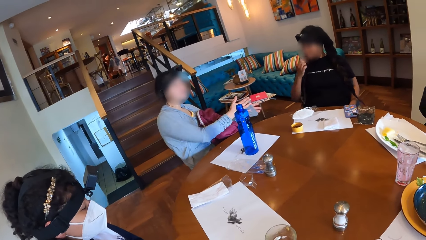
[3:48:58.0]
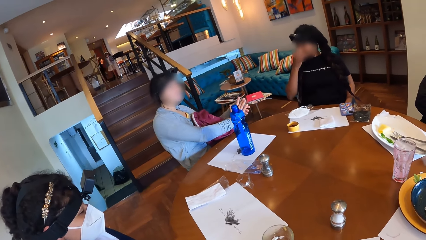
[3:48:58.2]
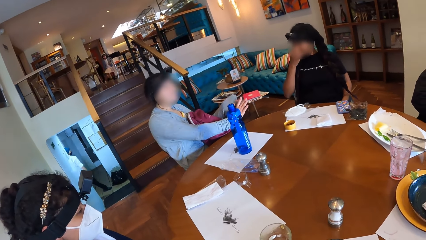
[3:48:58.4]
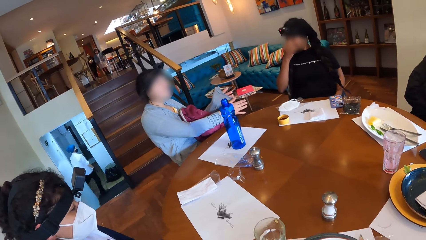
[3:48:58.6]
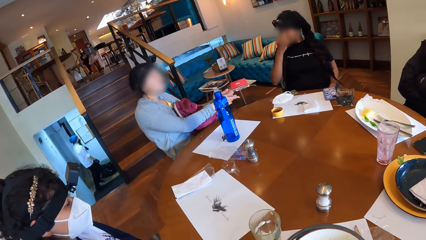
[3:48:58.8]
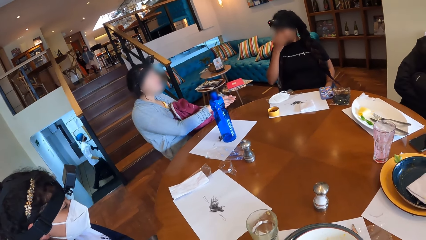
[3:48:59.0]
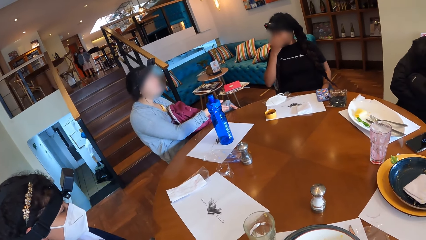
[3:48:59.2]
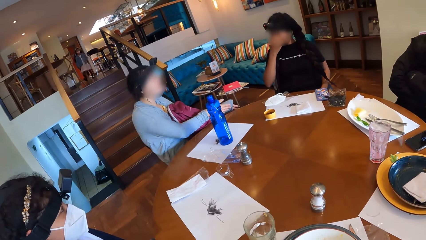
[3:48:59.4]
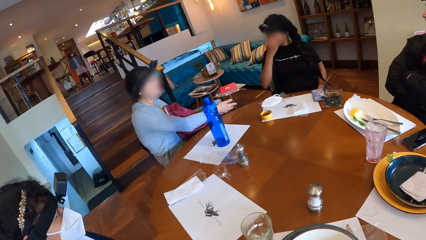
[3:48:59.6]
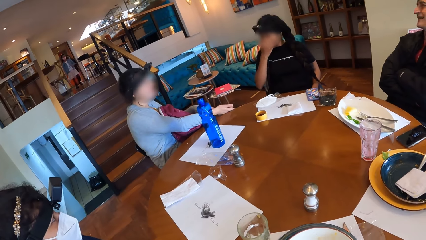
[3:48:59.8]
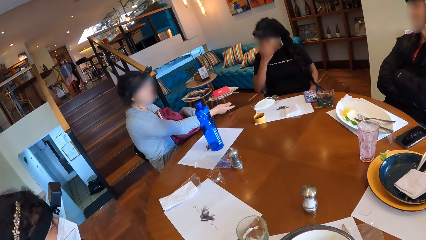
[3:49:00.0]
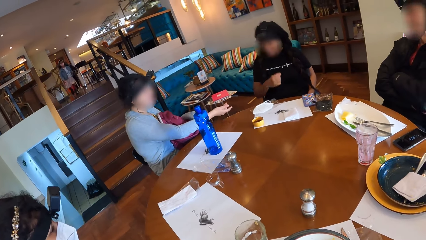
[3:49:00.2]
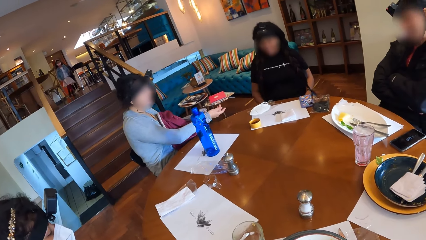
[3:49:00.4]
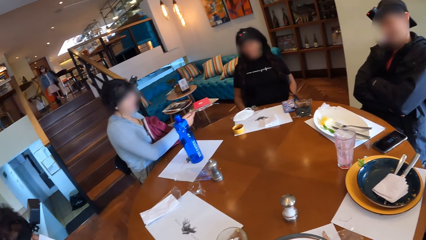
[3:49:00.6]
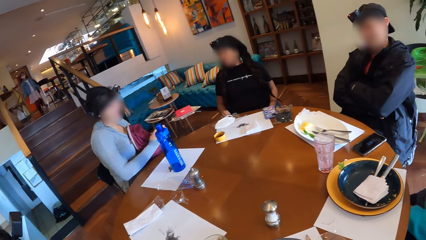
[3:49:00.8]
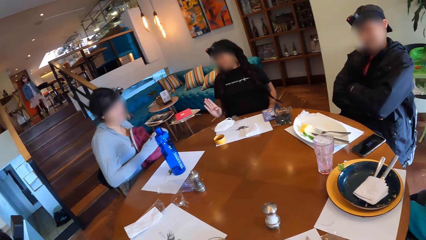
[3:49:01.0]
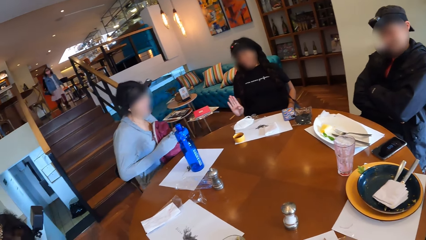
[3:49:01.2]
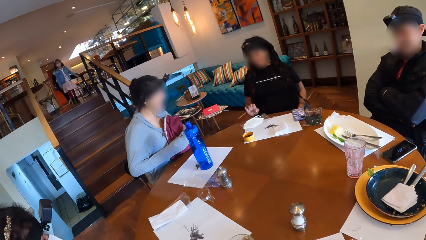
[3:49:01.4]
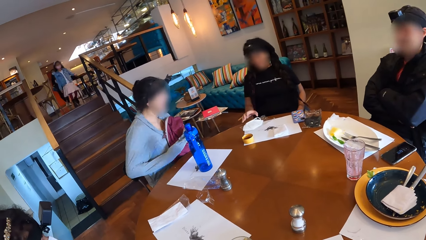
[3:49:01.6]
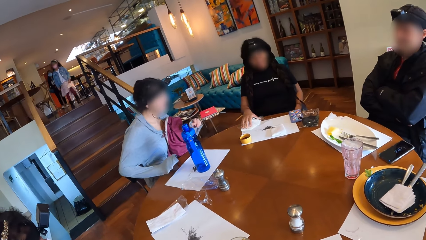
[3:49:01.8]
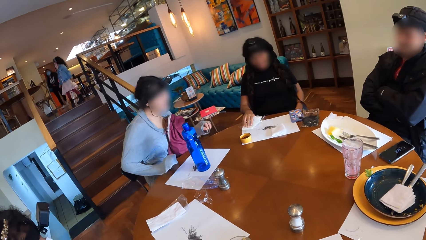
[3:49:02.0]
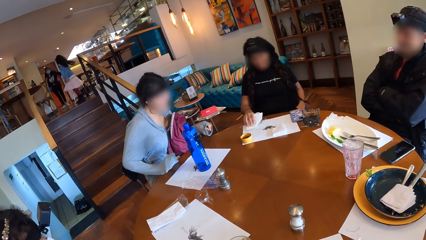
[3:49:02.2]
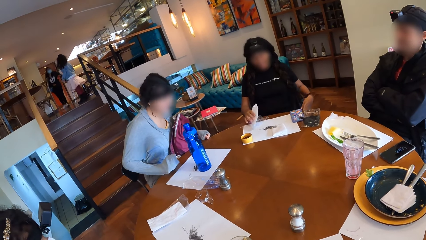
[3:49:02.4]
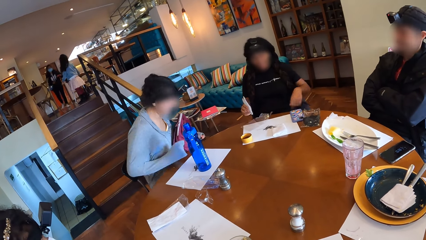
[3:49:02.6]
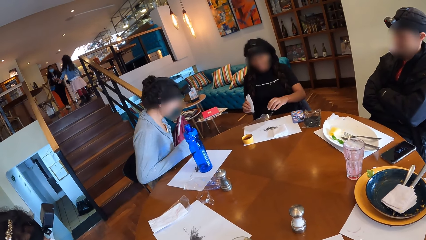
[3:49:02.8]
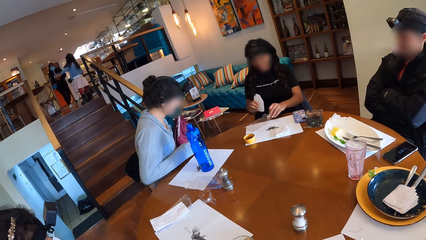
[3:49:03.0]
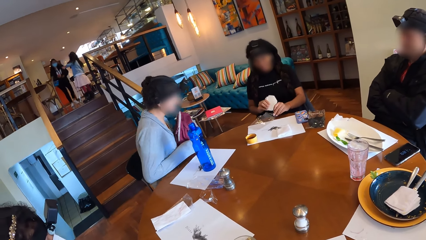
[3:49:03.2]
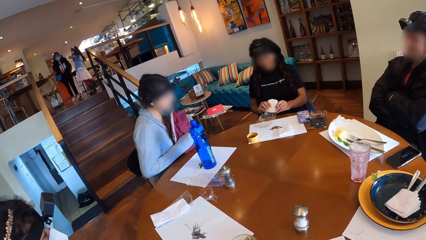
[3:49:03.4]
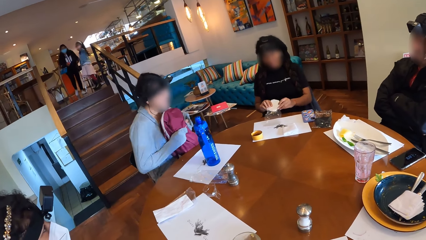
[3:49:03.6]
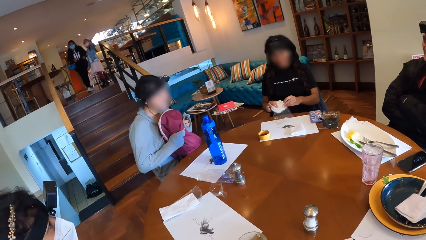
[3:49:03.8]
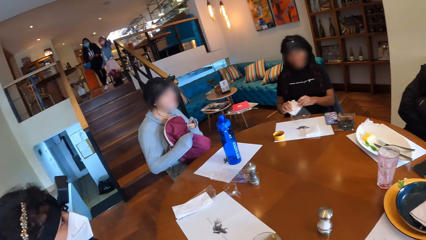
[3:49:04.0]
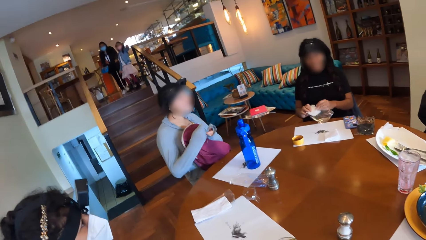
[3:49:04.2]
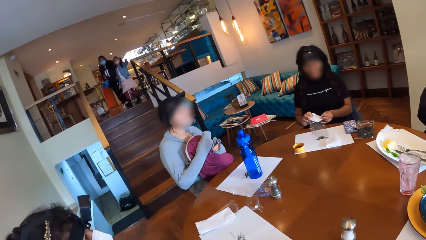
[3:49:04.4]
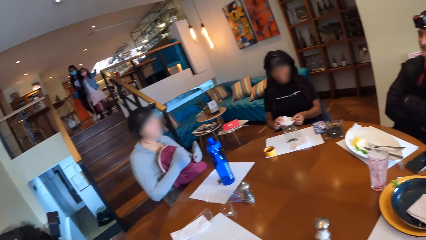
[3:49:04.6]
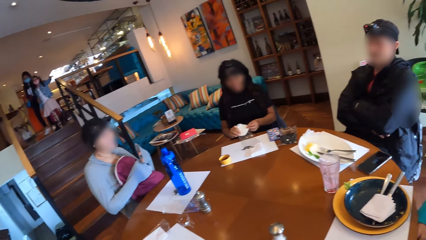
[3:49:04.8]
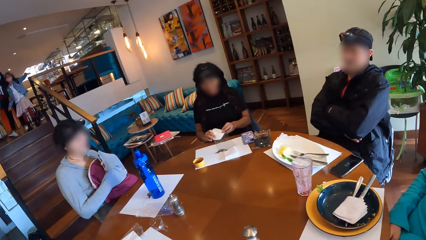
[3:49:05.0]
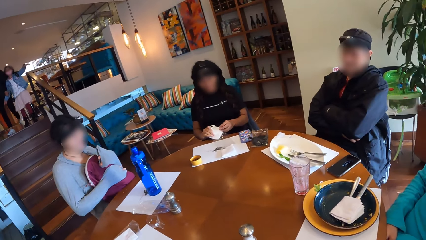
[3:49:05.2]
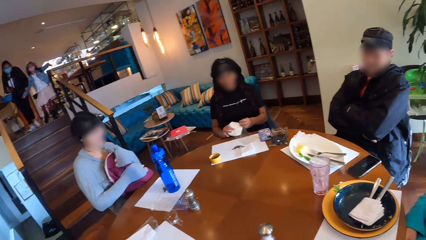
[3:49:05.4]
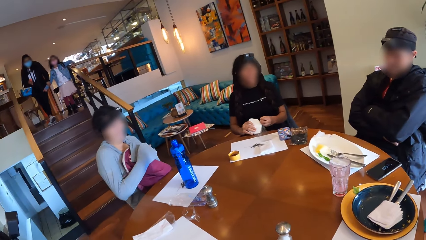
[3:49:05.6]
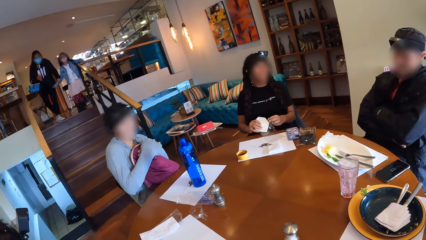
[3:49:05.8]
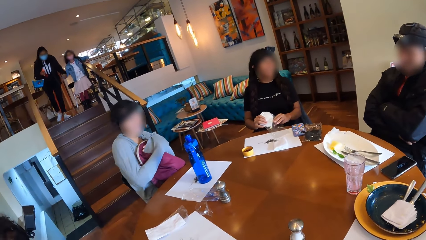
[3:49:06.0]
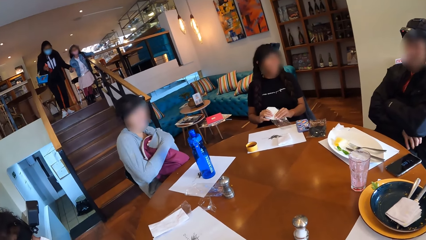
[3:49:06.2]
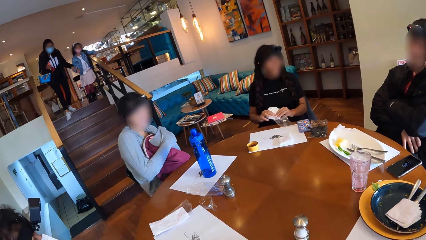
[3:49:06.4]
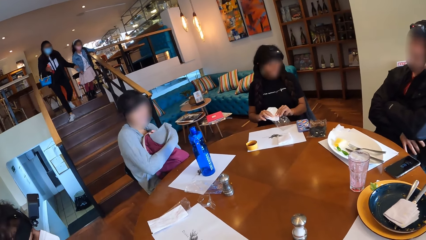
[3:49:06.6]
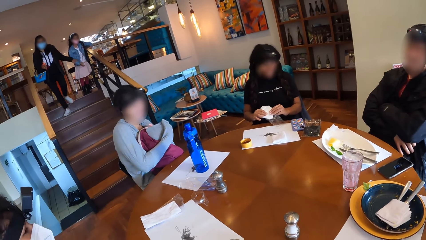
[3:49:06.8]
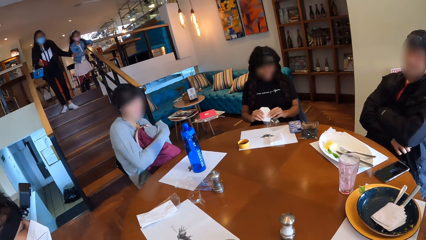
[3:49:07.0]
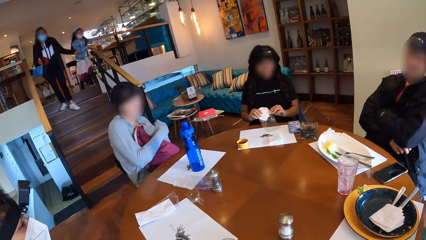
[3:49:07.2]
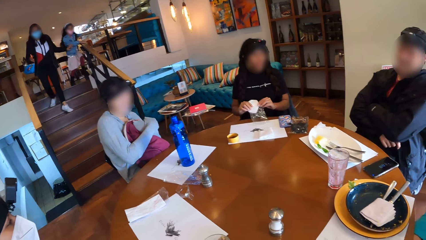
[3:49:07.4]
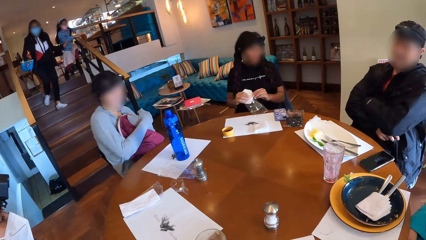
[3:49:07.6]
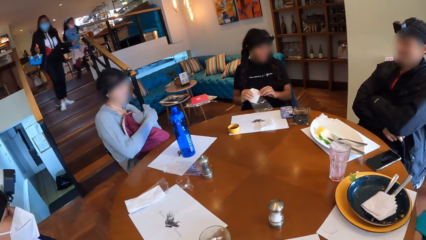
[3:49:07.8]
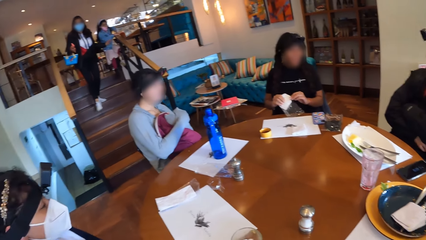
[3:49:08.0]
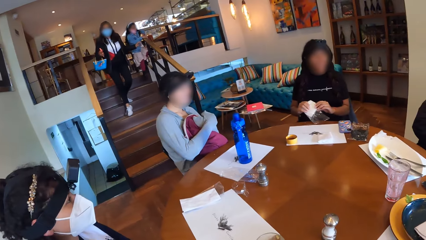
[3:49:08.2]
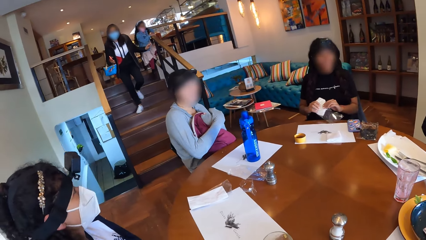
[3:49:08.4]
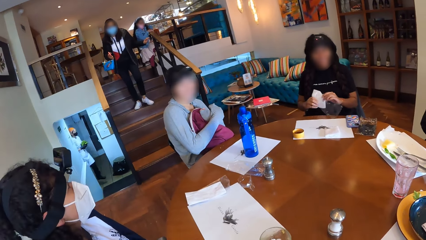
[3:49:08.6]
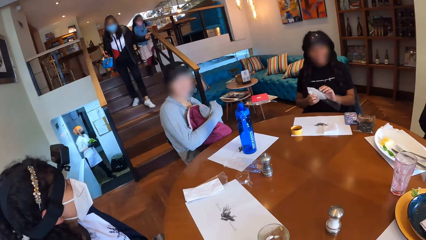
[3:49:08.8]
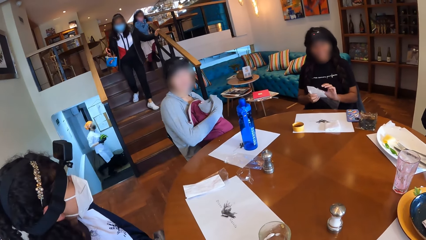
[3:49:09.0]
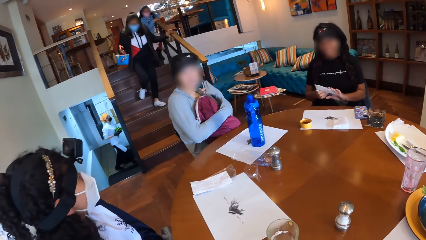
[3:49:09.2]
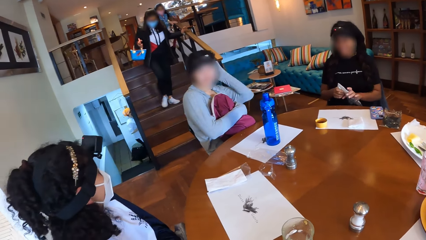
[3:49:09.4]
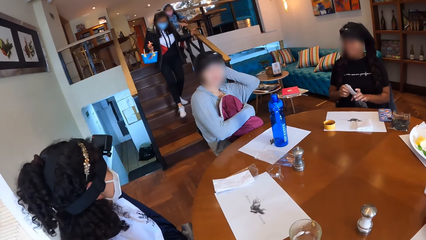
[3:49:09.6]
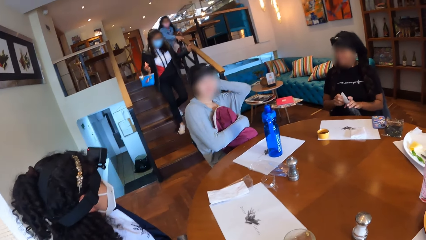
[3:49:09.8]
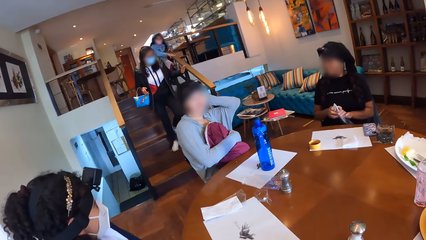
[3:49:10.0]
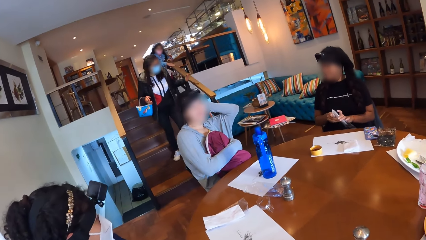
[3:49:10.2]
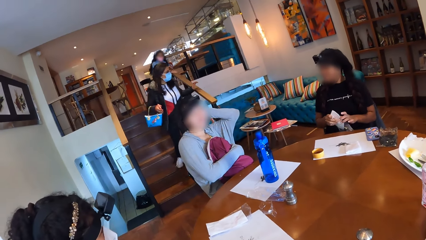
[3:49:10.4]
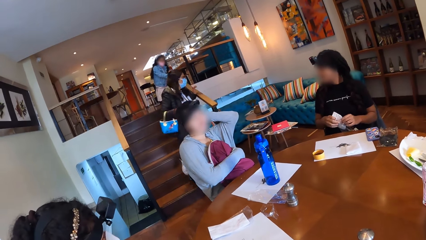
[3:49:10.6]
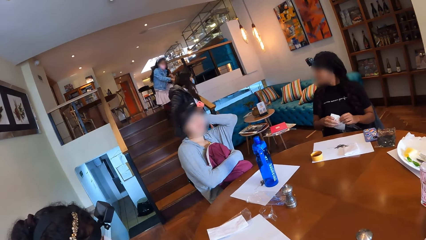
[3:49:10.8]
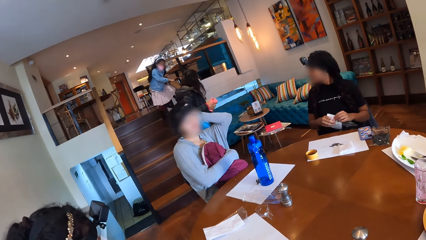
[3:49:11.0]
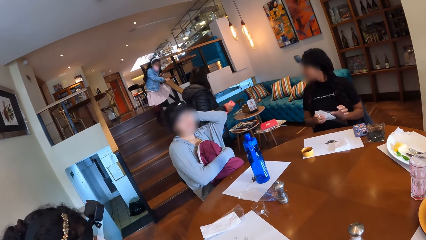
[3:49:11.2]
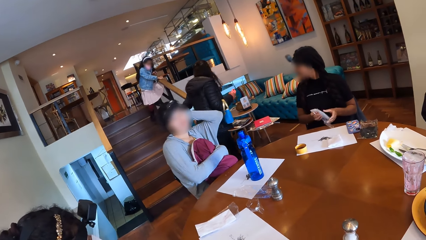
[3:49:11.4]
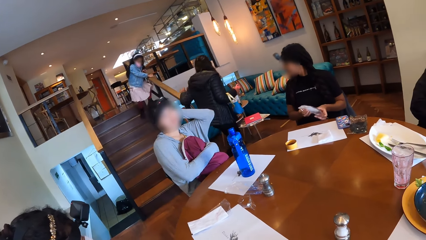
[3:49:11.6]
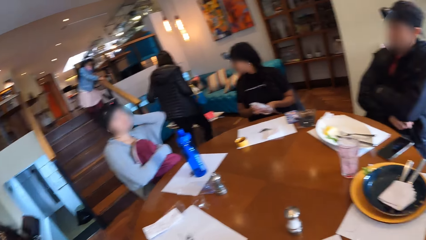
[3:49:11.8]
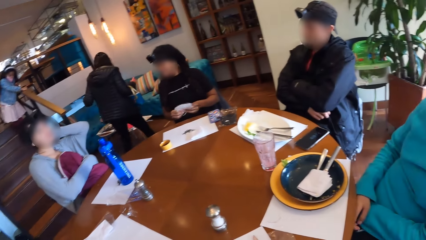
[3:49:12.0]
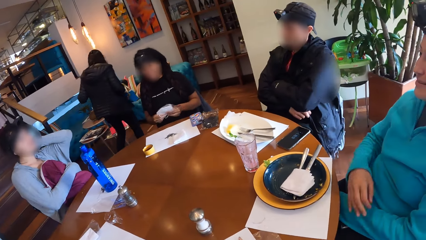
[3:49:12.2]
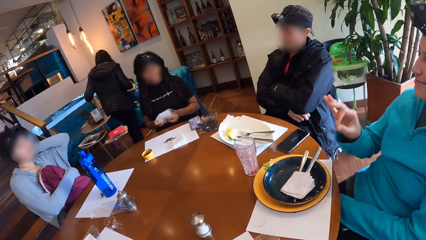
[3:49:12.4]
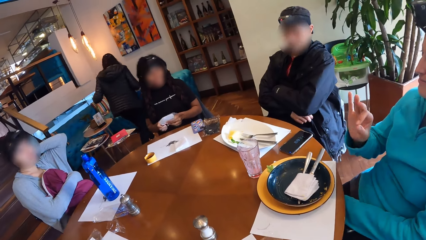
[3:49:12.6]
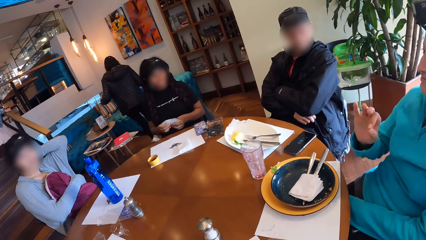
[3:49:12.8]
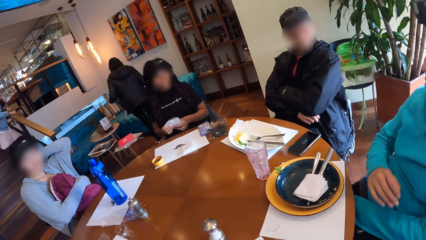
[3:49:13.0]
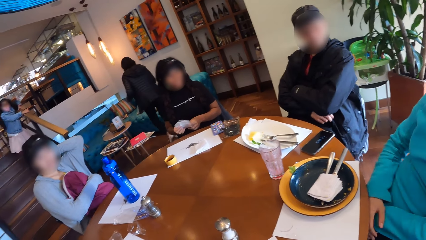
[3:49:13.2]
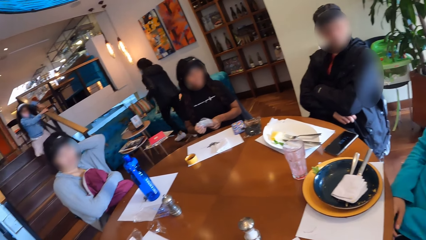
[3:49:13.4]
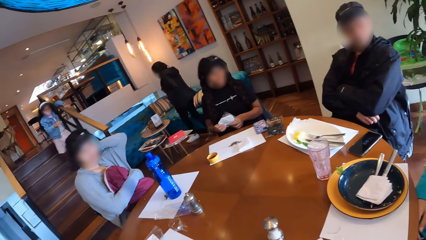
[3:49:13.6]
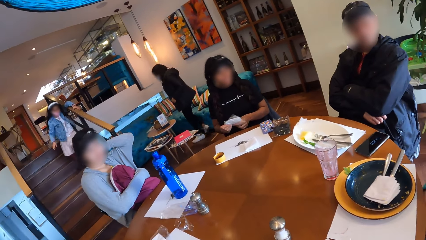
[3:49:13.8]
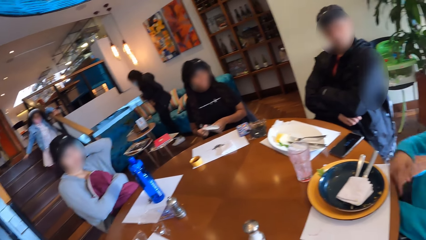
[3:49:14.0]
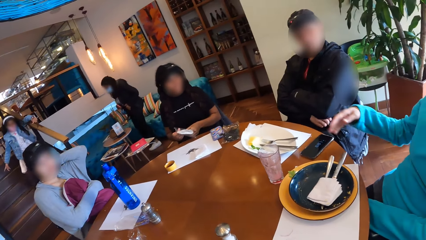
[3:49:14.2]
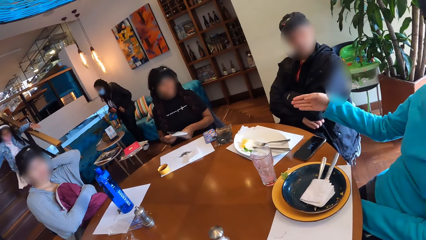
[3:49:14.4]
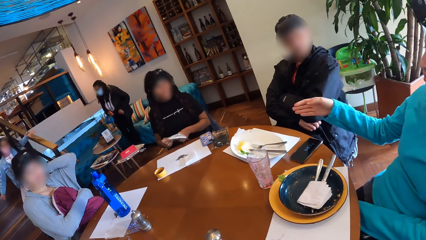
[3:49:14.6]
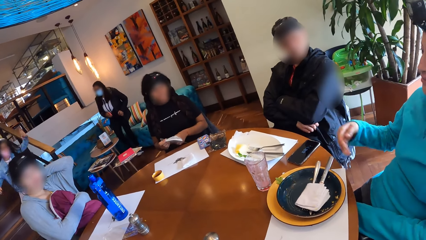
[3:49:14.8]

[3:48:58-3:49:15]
A woman moves her hands. She rubs both hands. She adjusts her sleeve with her left hand. Another woman takes the nose mask on the dining table with her right hand. She opens the nylon on the dining table with her left hand. She inserts the nose mask in her right hand into the nylon in her left hand. The first woman places both hands on the backpack. A third woman walks down the flight of stairs. A girl walks down the flight of stairs. The camera wearer looks around. The first woman scratches on her head. The third woman moves towards a sofa. Another woman moves her hand.
